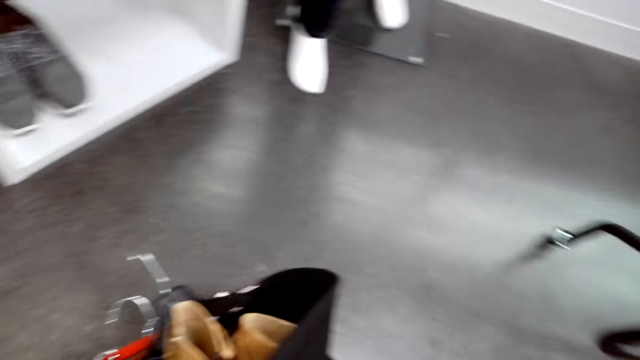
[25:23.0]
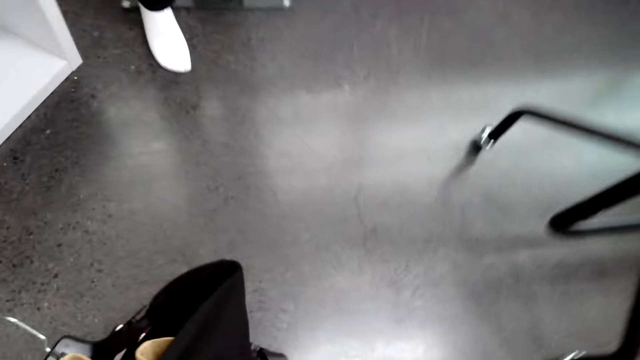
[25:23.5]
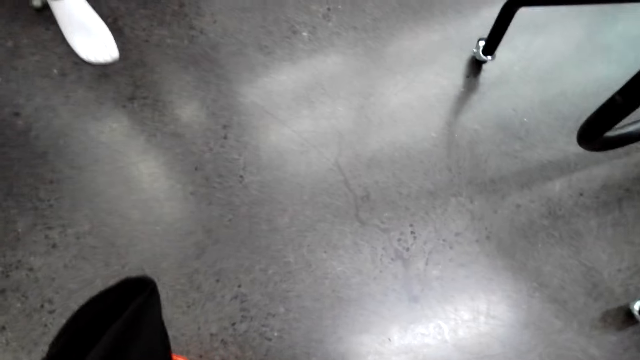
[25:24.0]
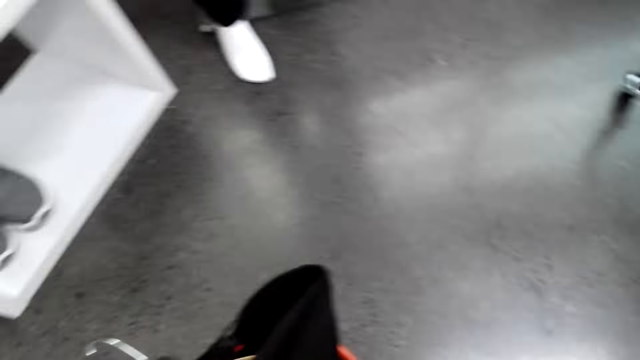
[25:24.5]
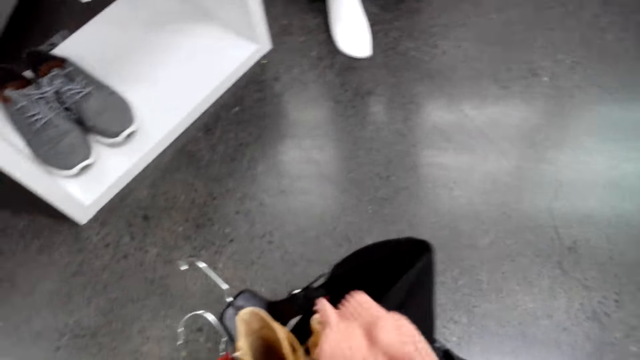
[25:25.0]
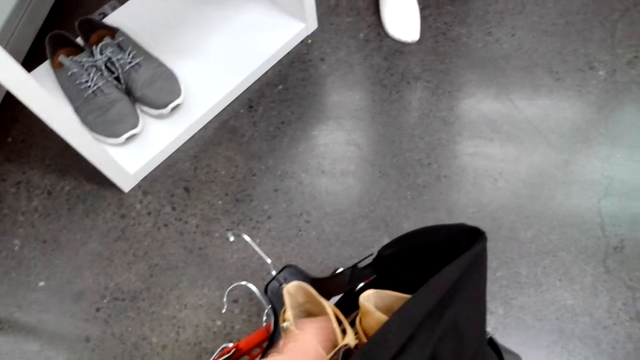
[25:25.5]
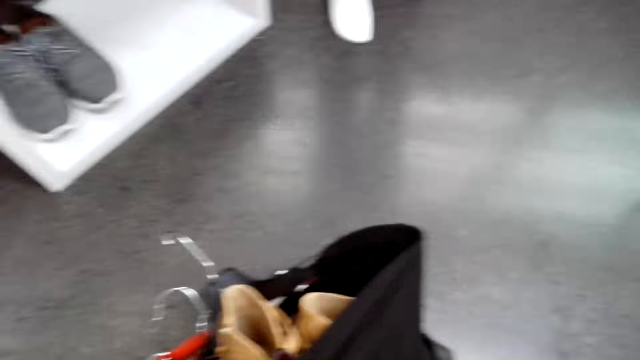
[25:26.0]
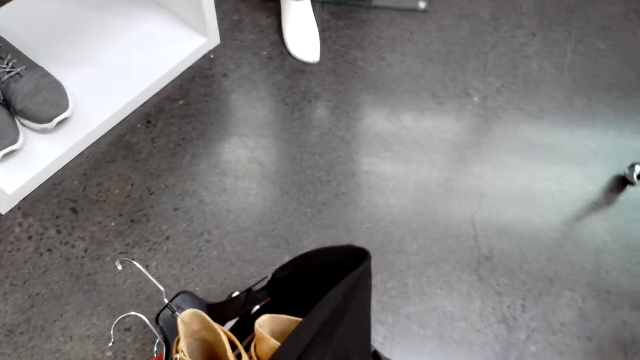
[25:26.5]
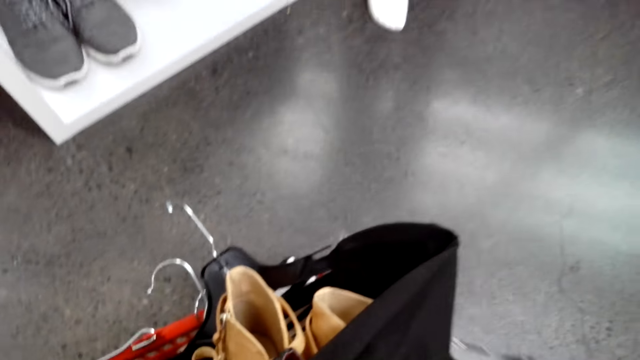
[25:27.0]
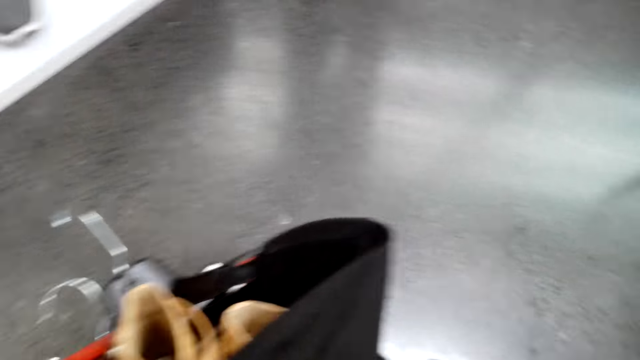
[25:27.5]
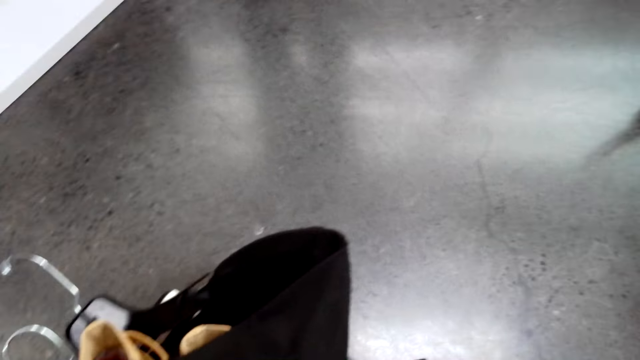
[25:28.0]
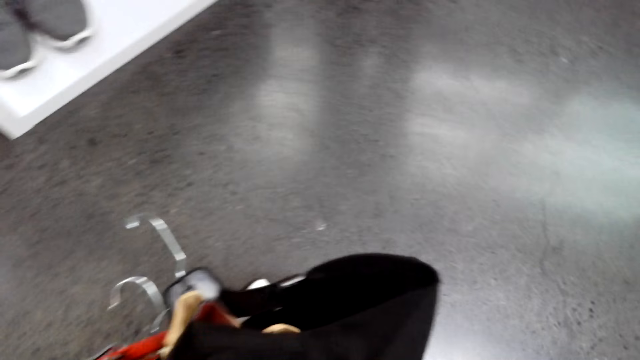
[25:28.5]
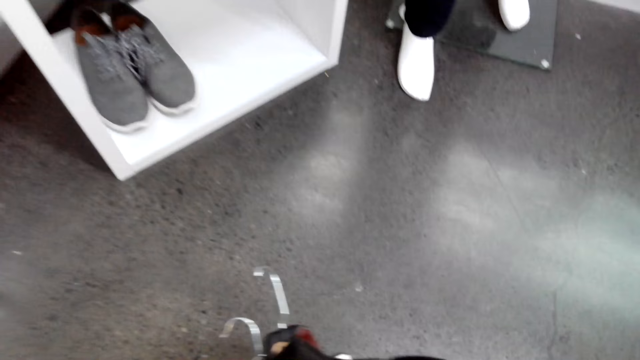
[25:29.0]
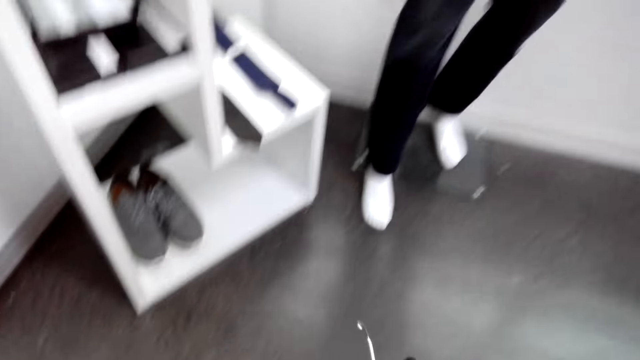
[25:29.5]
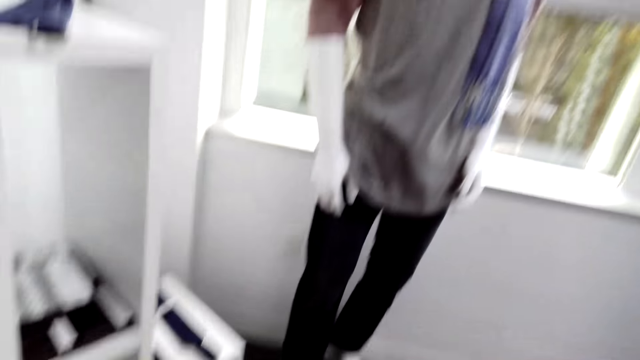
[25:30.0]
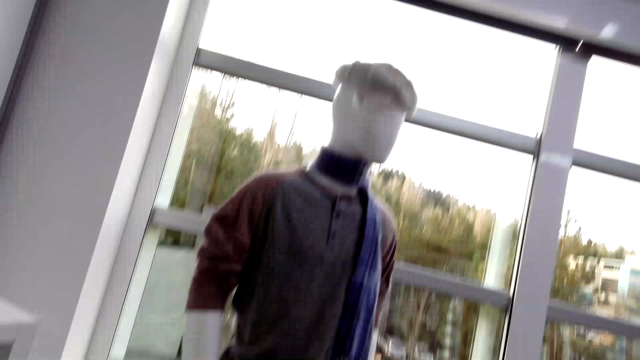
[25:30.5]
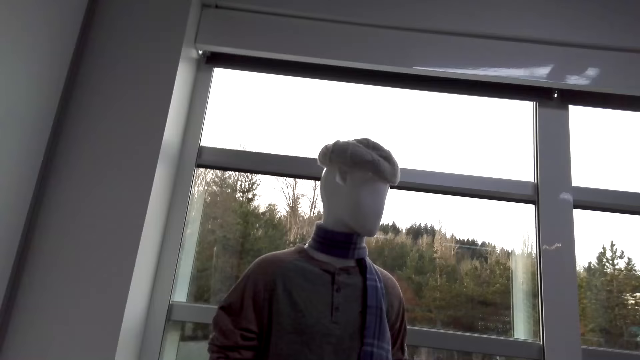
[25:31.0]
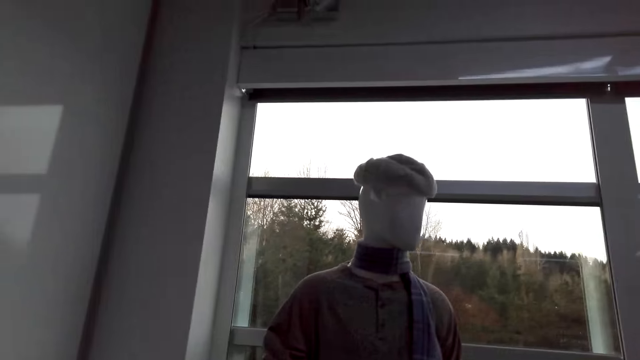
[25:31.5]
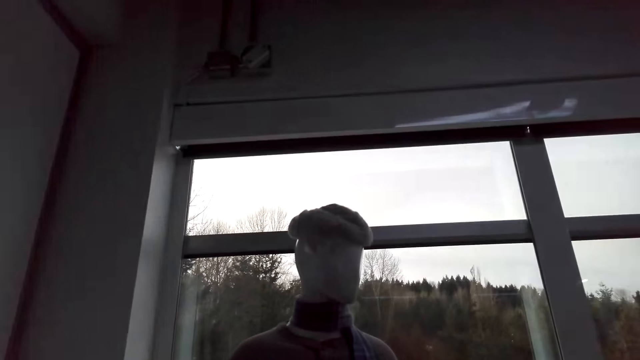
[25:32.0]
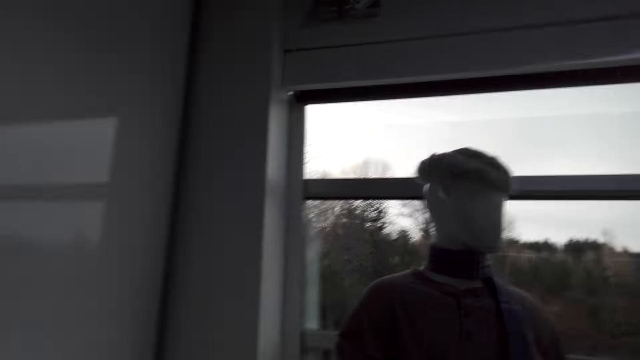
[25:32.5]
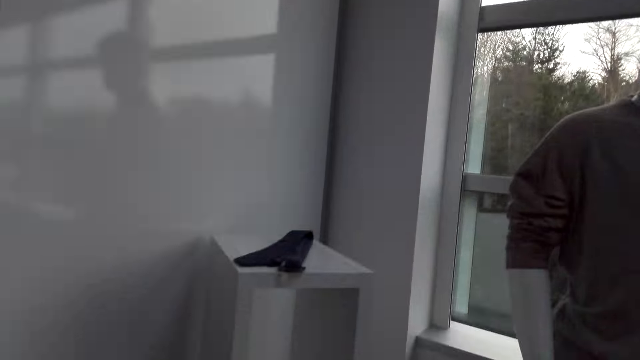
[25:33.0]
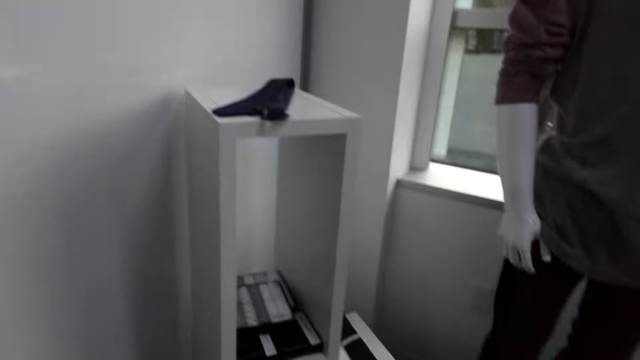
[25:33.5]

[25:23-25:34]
The camera wearer puts clothes in a shopping basket. They pick a shopping basket on the floor.

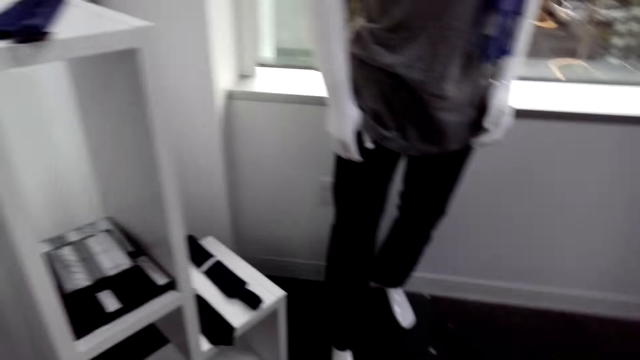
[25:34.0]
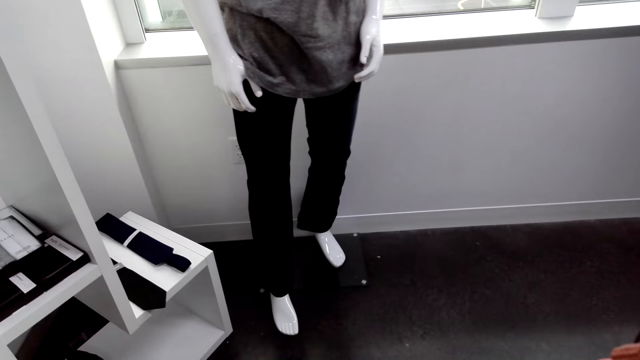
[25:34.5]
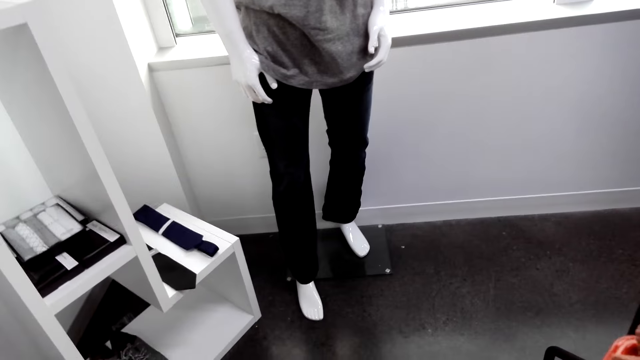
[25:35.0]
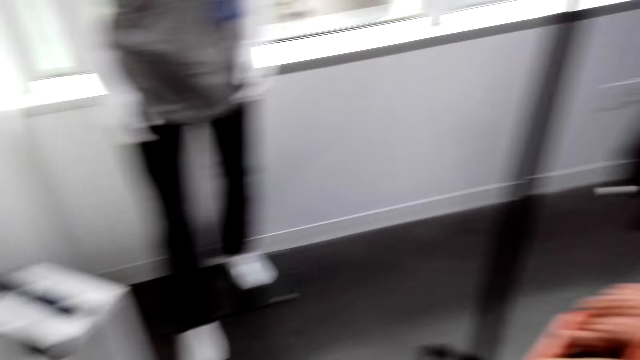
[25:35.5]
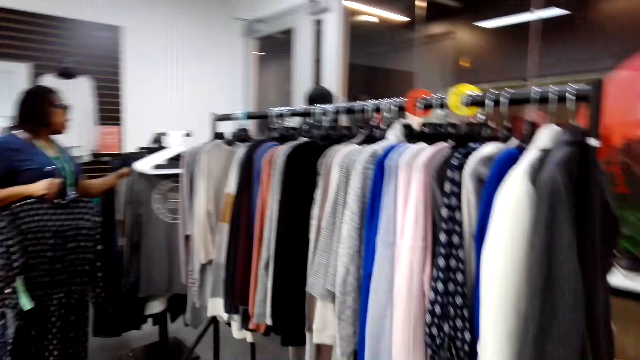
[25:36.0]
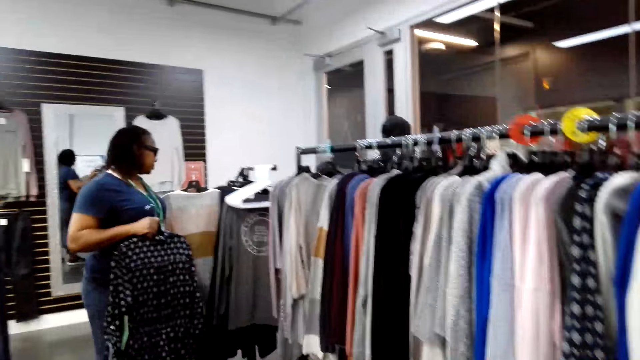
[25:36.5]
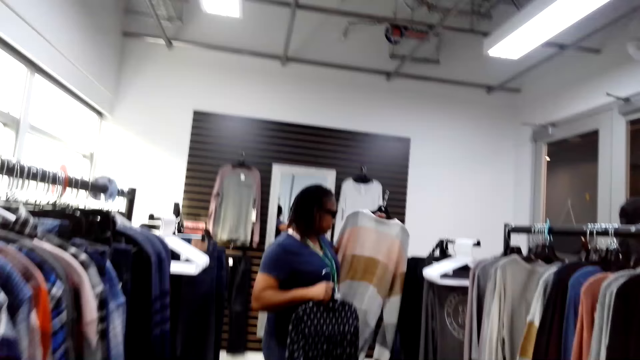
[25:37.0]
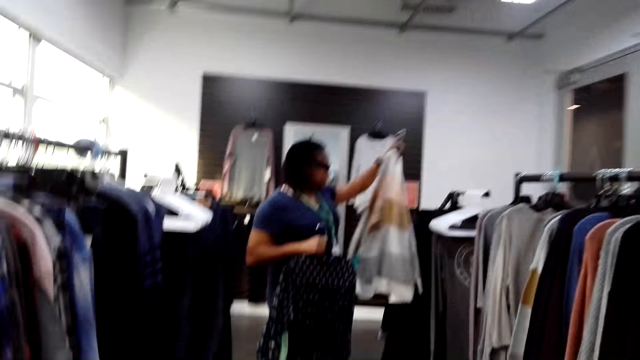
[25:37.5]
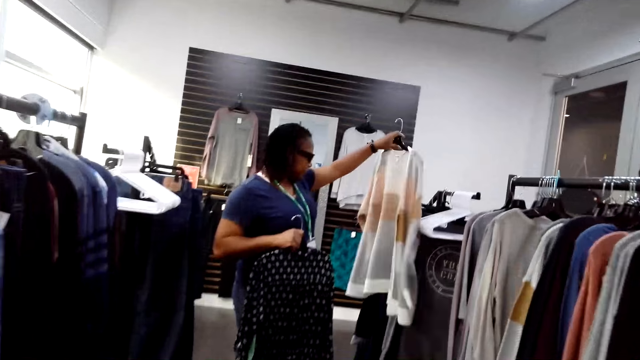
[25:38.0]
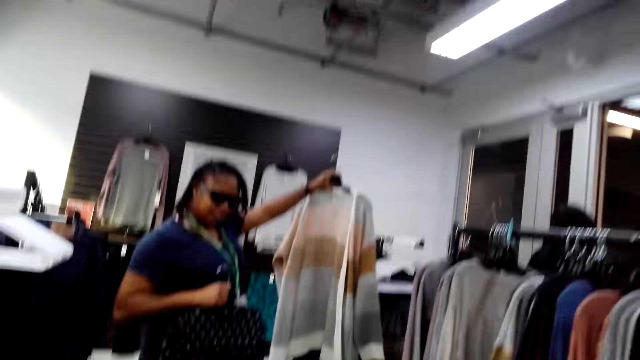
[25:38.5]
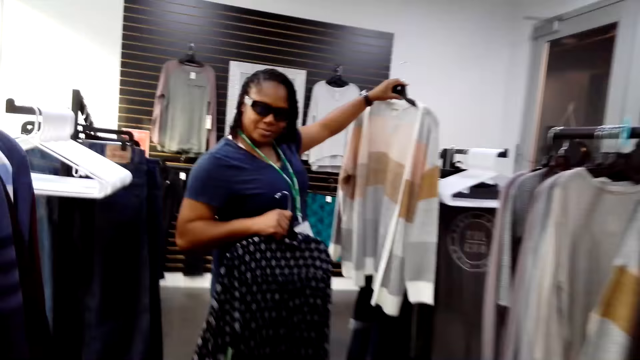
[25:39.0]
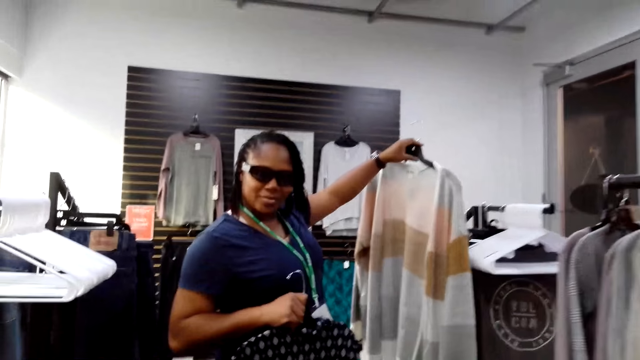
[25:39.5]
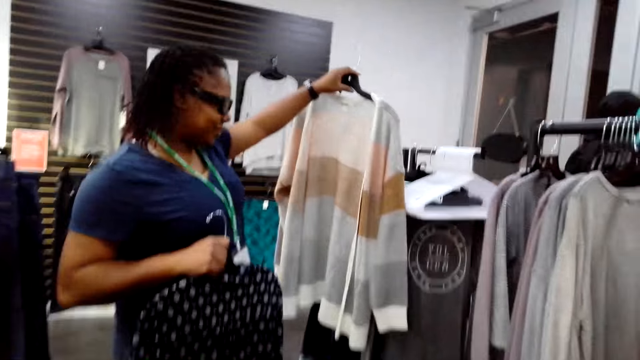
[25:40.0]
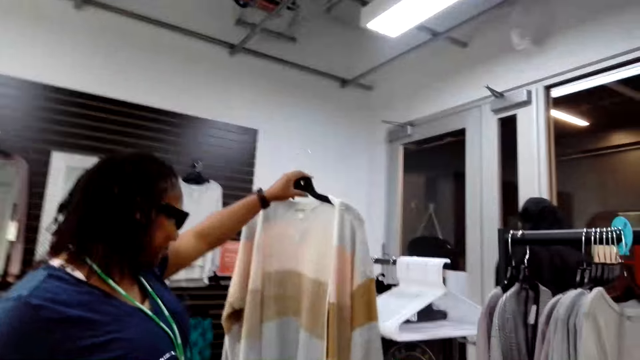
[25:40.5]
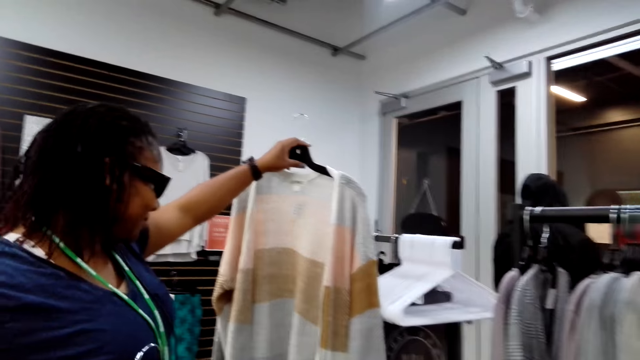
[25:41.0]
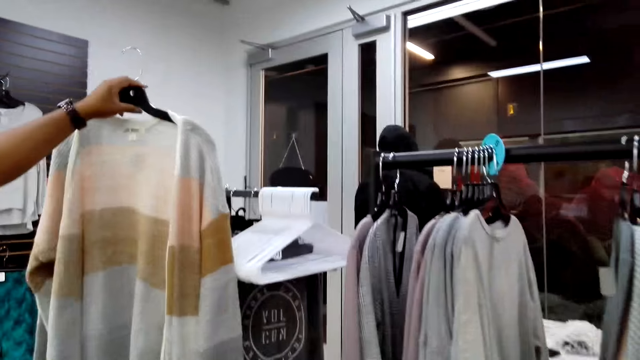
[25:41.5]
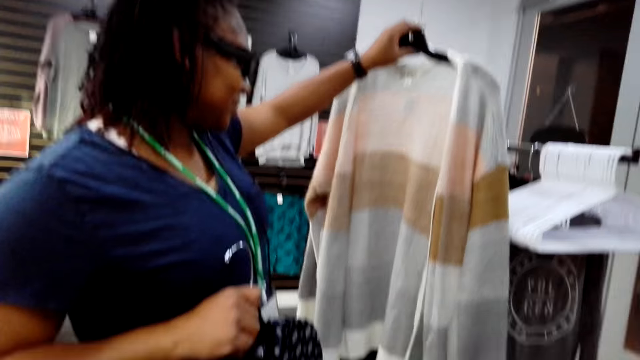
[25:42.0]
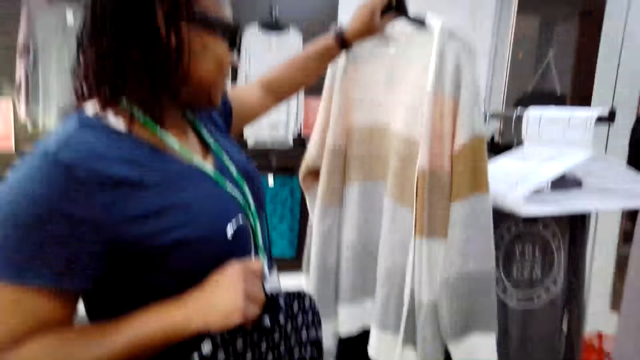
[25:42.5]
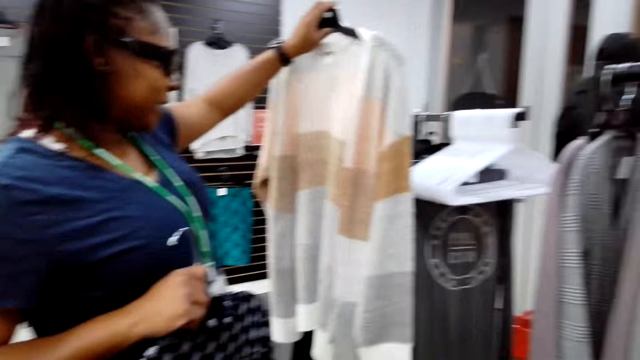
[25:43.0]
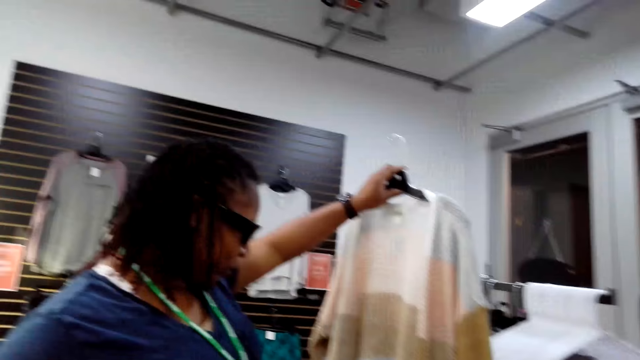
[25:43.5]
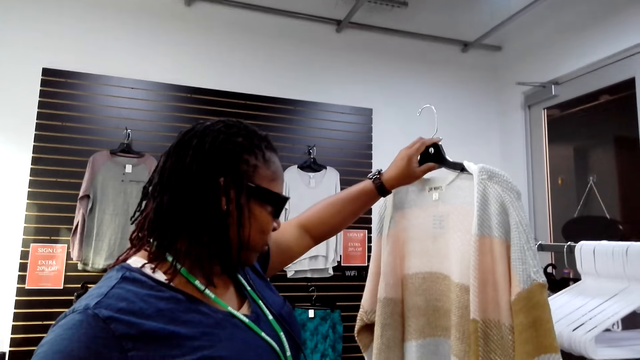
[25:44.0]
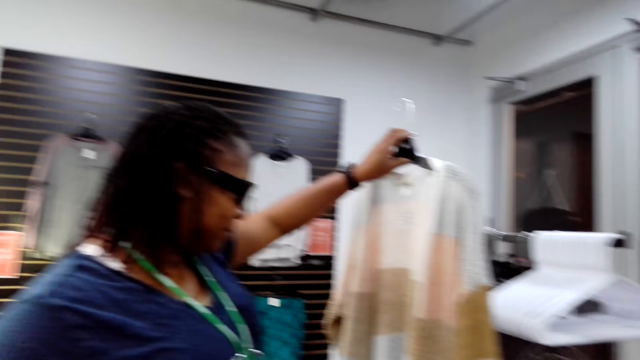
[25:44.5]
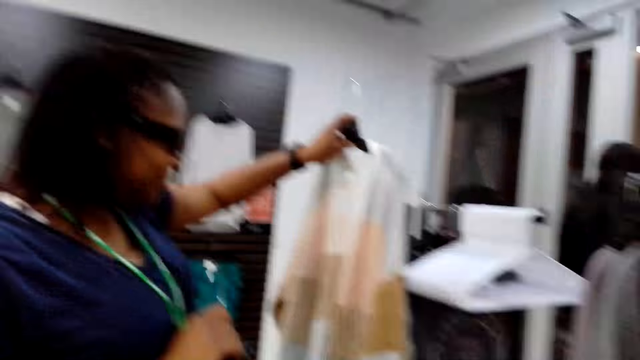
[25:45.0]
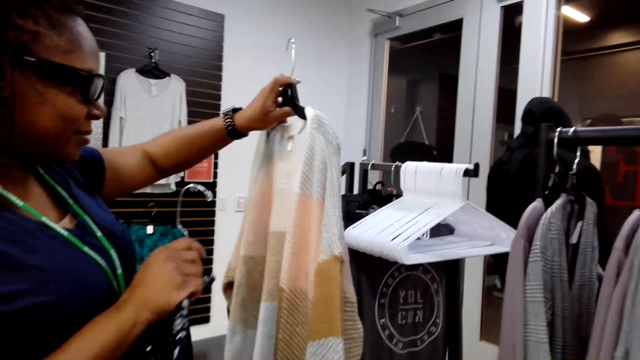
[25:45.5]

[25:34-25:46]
A woman holds clothes with her hands. The camera wearer looks around the store. The woman holds a sweater. The camera wearer looks at the clothes.
